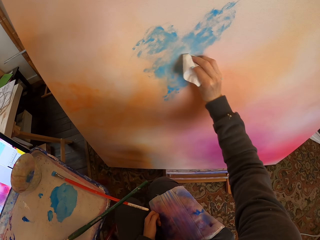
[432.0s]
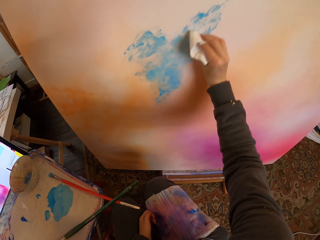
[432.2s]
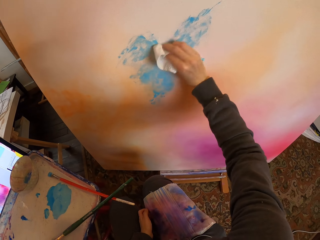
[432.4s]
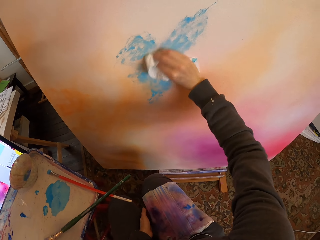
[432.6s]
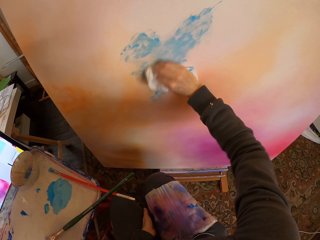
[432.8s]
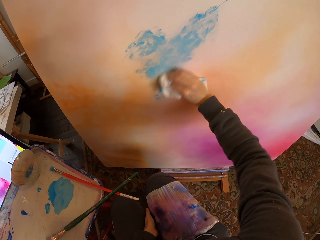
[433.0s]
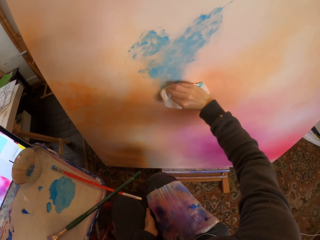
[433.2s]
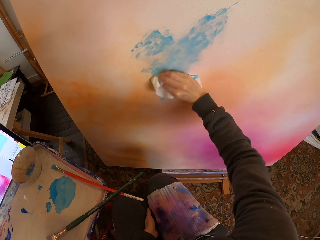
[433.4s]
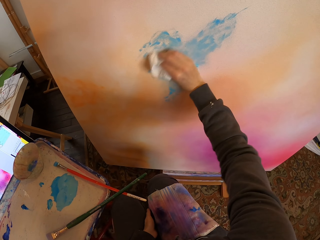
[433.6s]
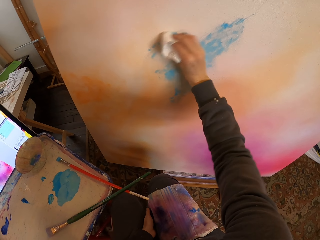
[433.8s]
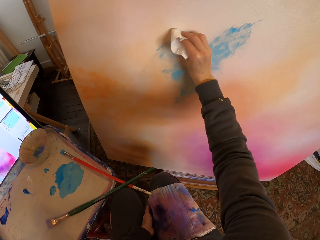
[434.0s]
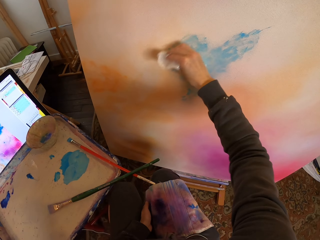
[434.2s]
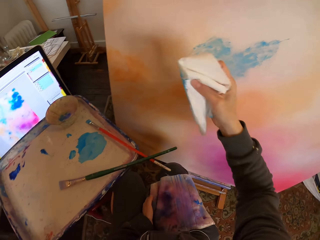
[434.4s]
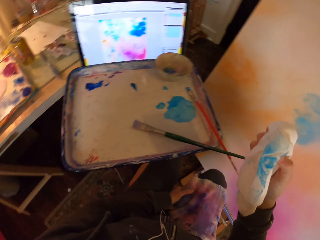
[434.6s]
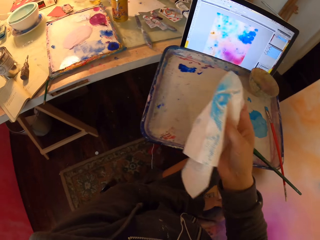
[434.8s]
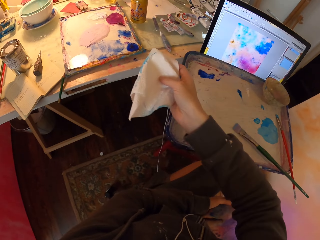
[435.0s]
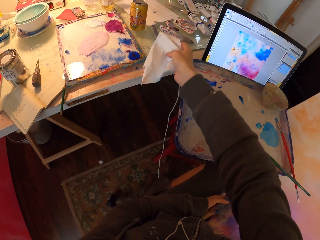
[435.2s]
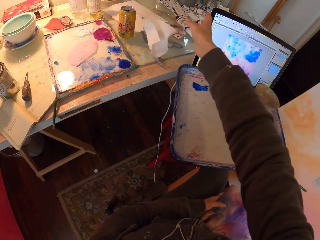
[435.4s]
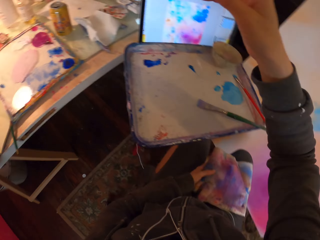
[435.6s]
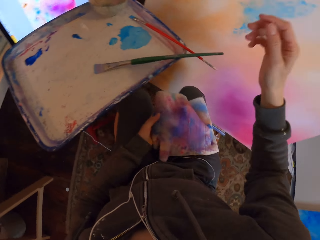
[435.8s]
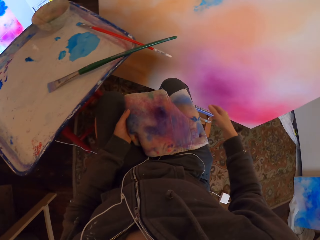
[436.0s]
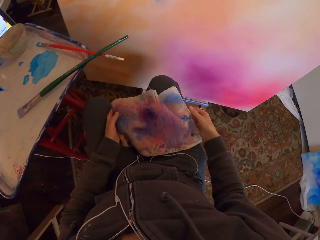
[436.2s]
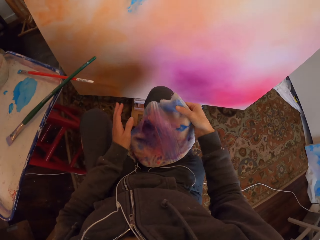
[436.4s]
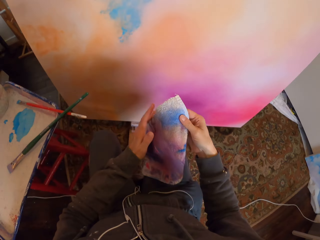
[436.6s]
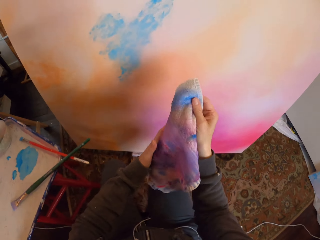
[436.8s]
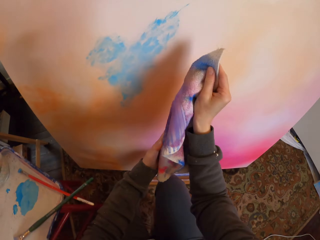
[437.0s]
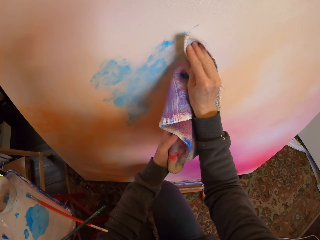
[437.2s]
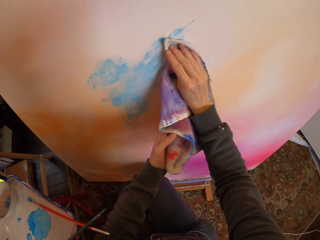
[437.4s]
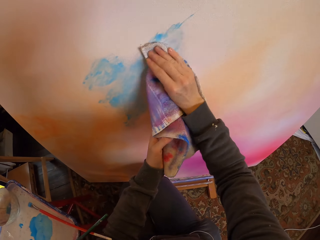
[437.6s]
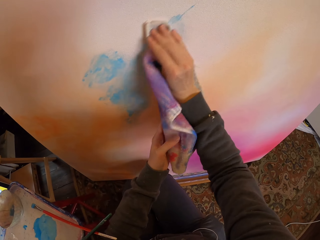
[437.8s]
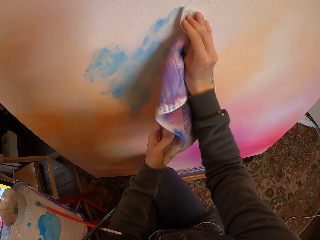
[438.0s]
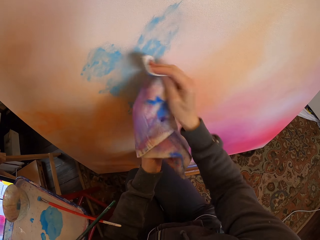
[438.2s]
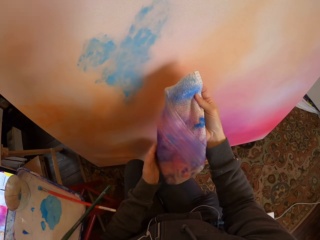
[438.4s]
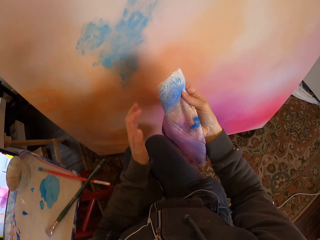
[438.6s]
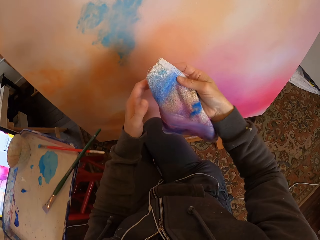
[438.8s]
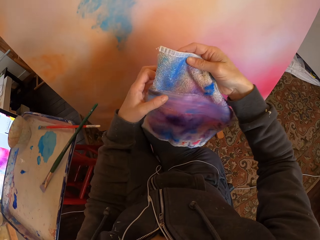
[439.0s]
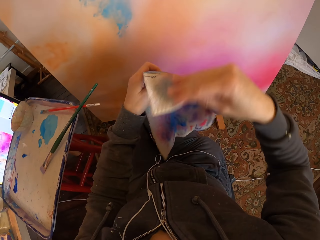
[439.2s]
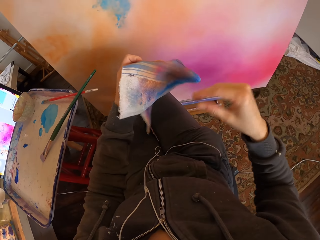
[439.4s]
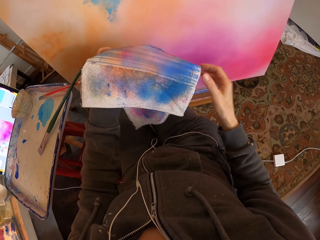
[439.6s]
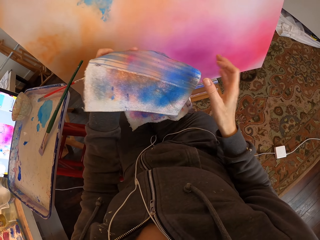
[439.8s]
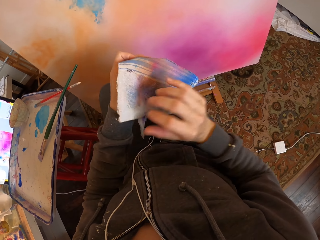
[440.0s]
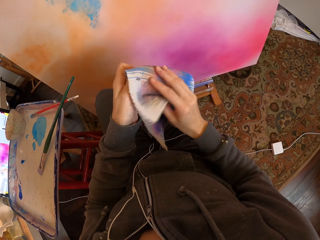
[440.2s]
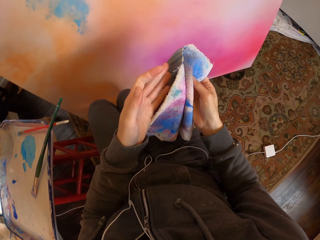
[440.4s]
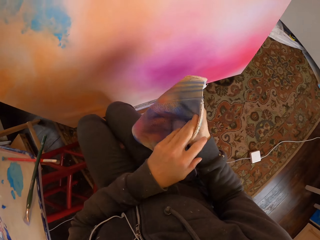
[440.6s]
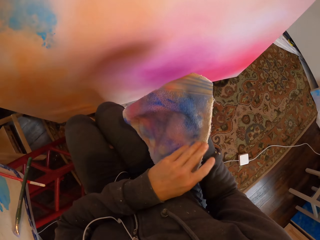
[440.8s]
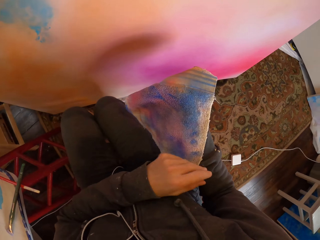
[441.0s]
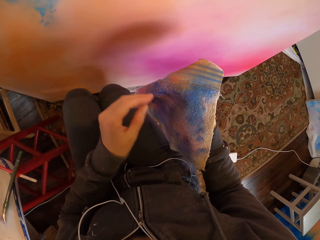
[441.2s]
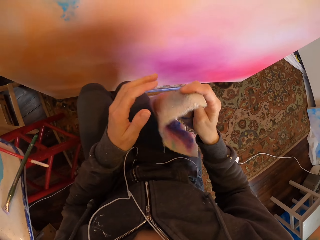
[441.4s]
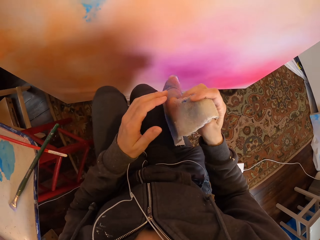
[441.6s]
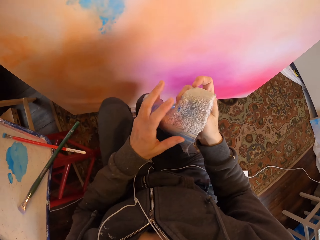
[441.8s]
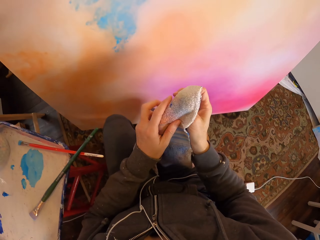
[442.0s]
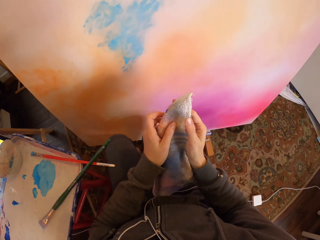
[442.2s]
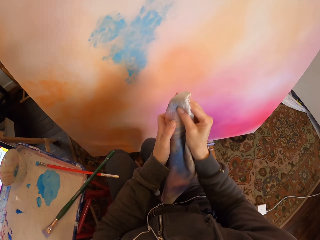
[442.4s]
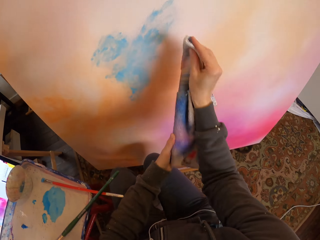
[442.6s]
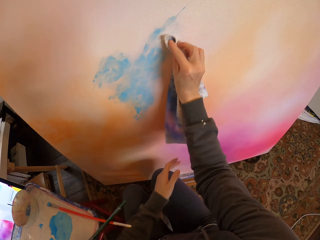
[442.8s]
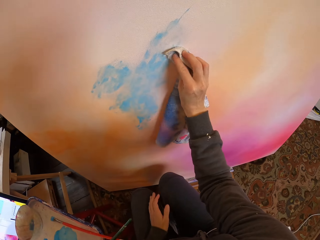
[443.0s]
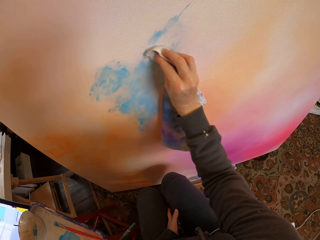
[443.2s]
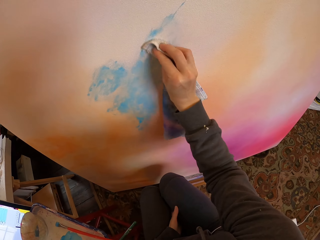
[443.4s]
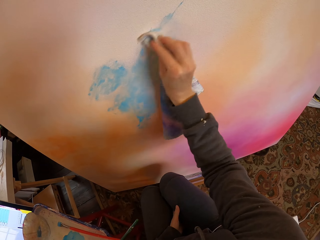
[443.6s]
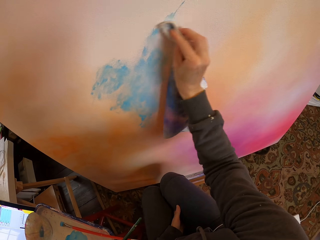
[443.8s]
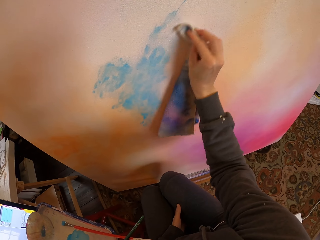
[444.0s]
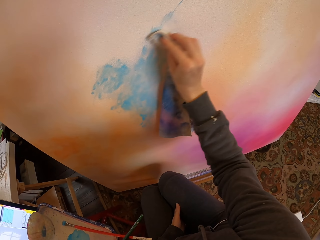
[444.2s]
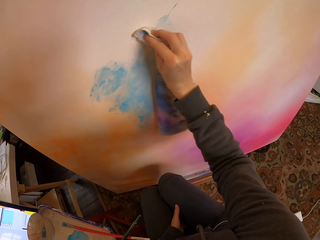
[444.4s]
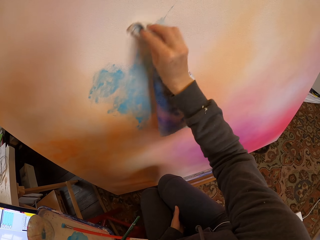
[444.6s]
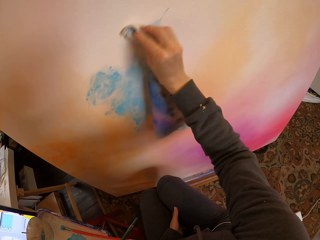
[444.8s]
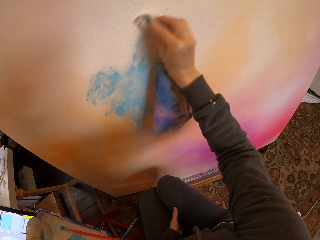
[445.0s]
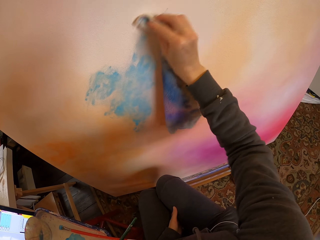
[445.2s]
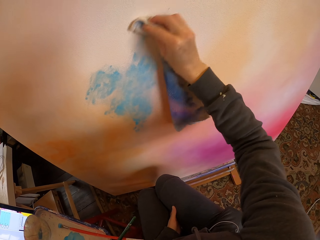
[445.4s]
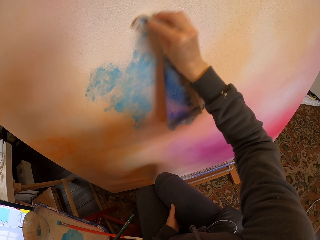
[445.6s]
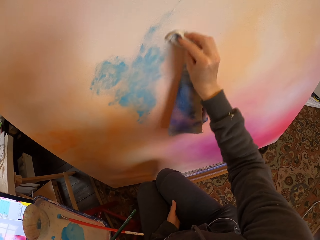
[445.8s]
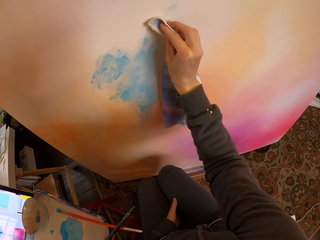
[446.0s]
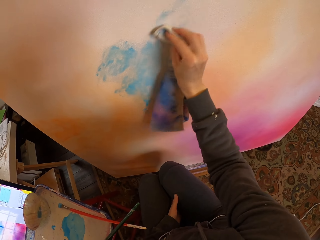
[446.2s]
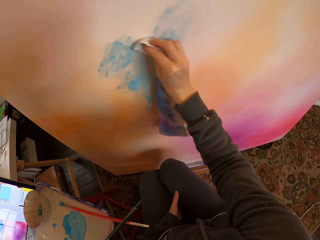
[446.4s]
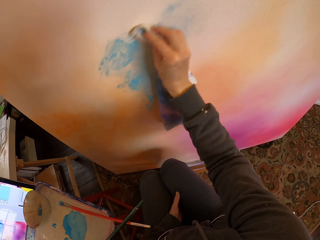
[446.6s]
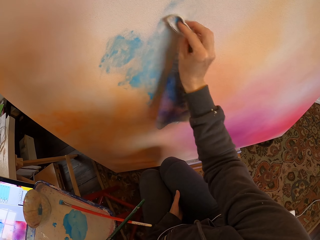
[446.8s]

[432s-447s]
The camera wearer drops the paper back on the table. They pick up the wipe towel on their lap. They wipe the painting on the board with the towel. They turn the towel in their hands. They wipe the painting on the board with the towel.

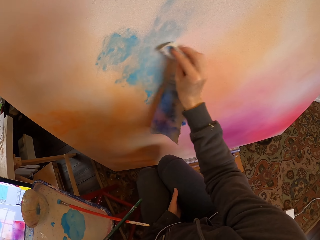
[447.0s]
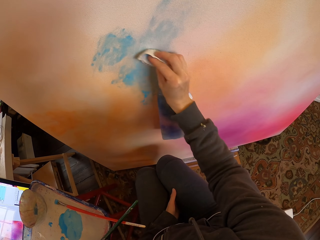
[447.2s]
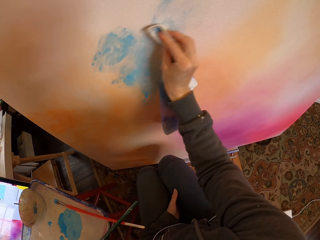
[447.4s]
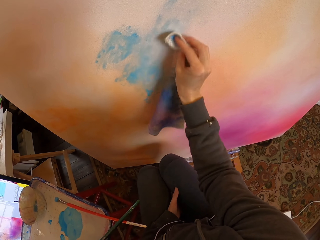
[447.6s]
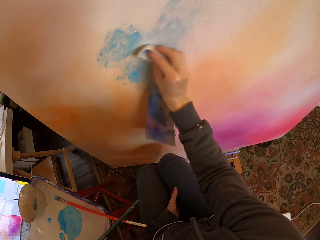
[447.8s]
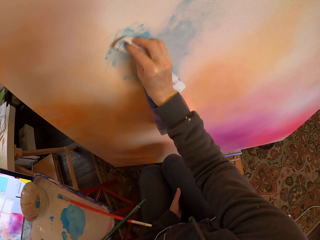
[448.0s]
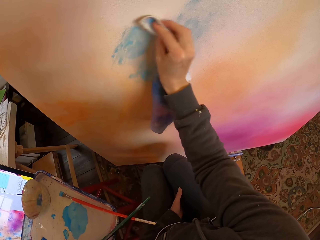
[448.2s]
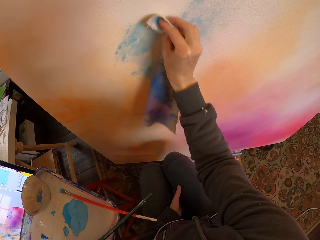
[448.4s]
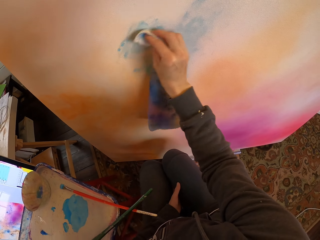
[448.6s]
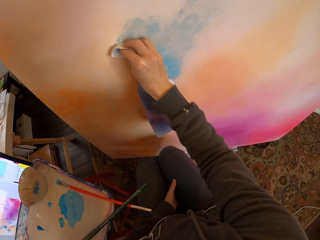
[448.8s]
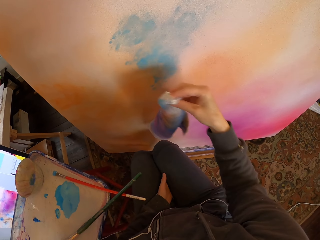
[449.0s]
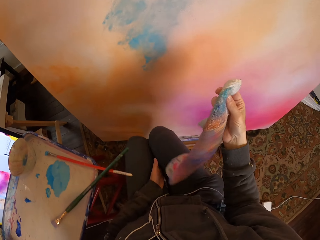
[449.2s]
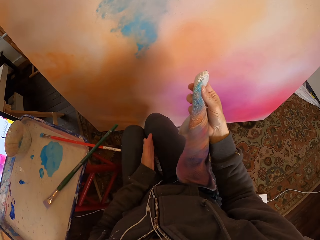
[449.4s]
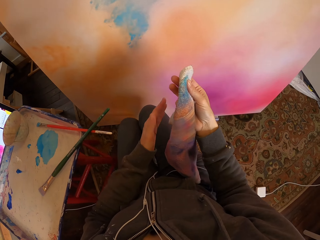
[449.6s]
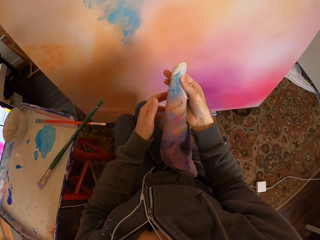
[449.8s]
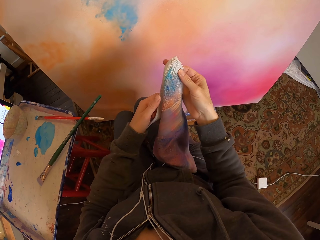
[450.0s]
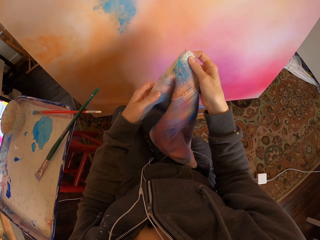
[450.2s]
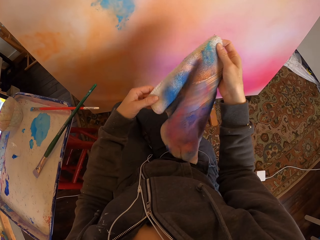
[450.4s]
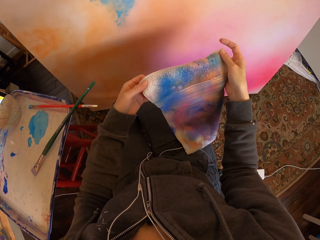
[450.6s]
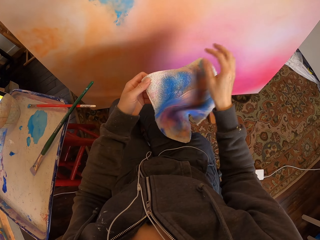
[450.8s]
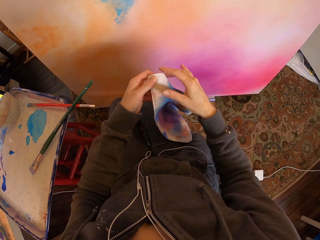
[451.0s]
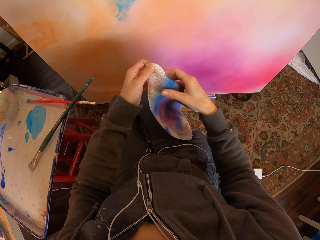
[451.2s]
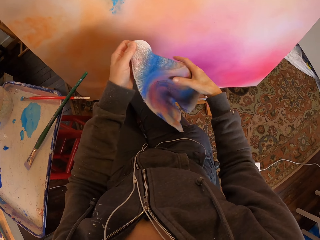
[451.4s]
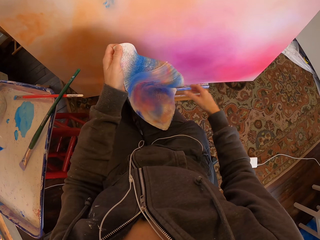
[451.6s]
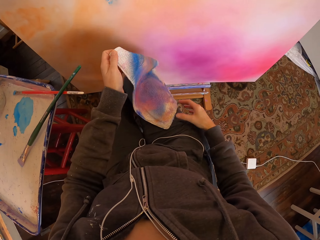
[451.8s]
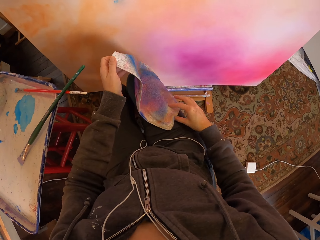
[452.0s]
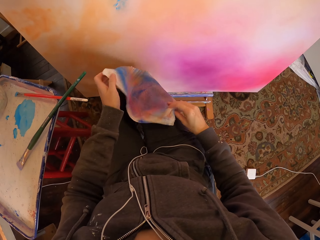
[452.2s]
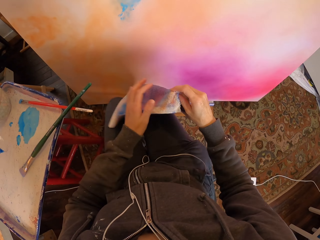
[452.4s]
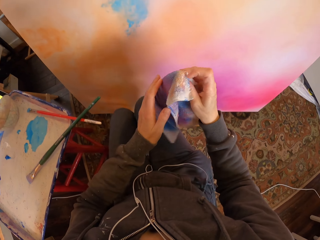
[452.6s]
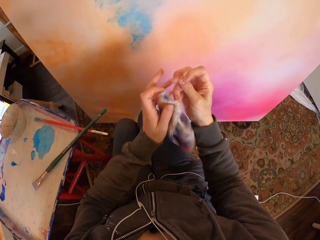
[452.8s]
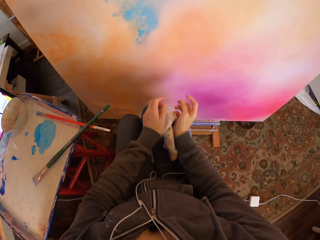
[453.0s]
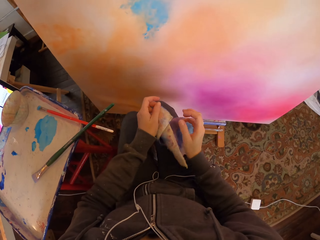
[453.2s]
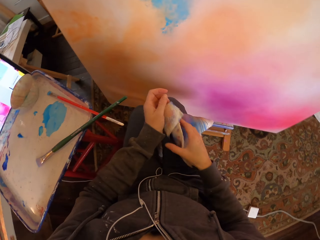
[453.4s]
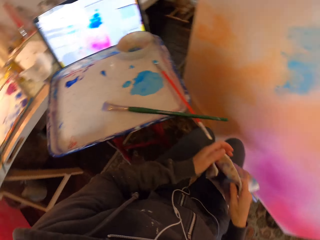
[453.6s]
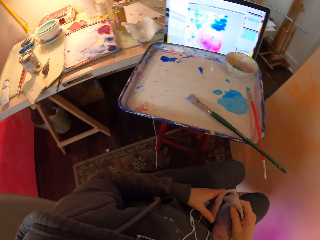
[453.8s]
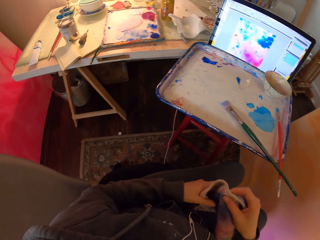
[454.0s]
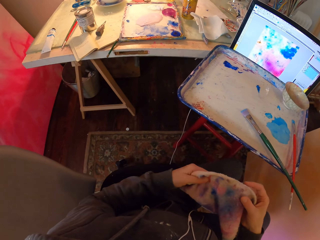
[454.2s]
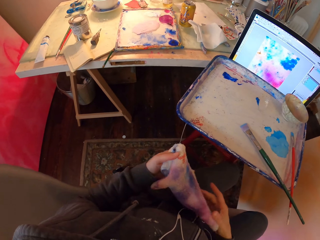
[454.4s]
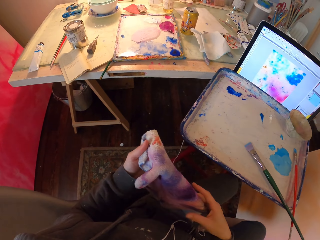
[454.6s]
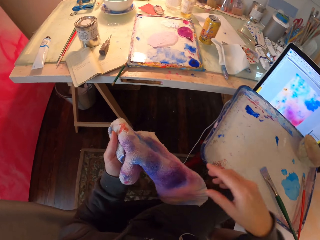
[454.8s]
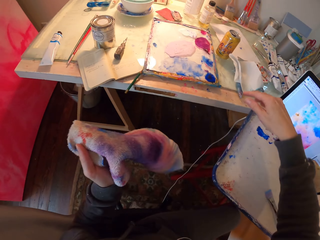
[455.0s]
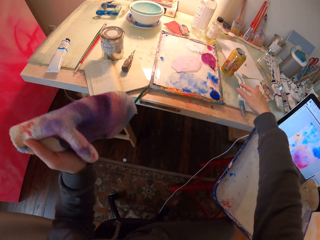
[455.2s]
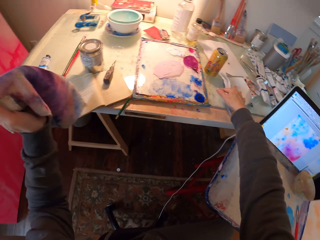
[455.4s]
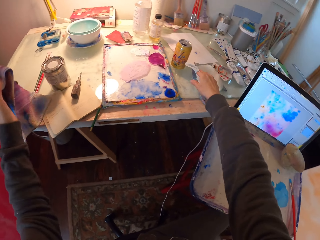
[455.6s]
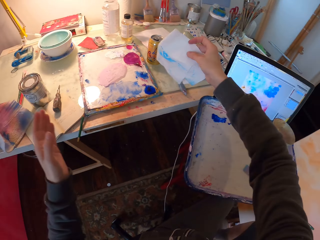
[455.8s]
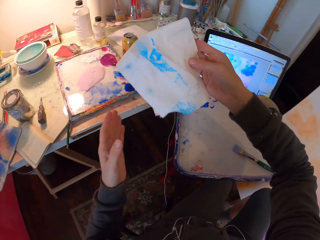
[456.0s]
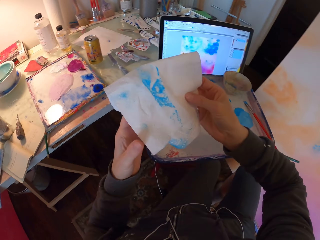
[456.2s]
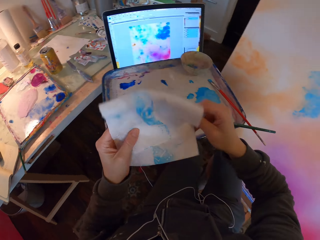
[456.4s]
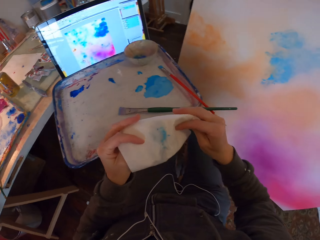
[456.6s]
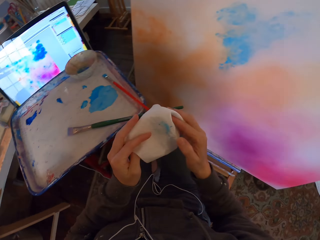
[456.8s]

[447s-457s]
The camera wearer turns the towel in their hands. They drop the towel on the table. They take the wipe paper from the table. They fold the paper.
